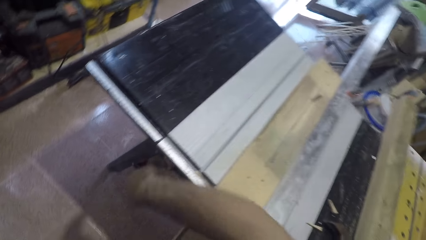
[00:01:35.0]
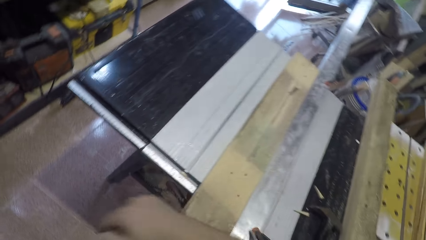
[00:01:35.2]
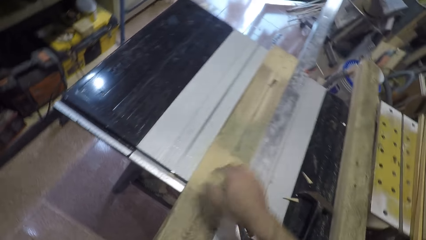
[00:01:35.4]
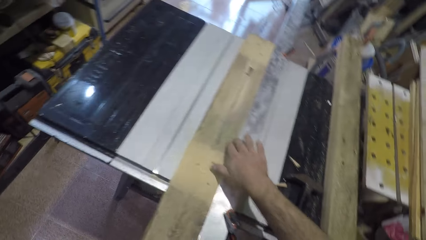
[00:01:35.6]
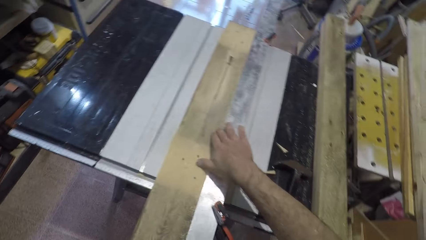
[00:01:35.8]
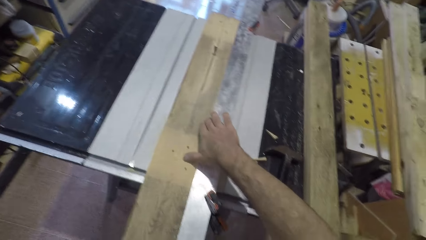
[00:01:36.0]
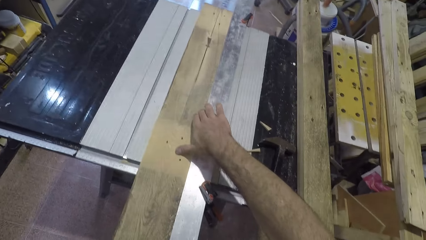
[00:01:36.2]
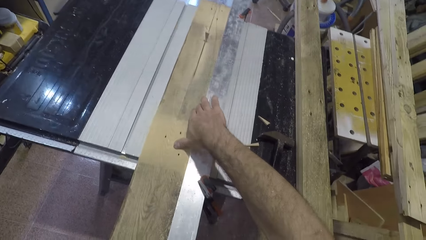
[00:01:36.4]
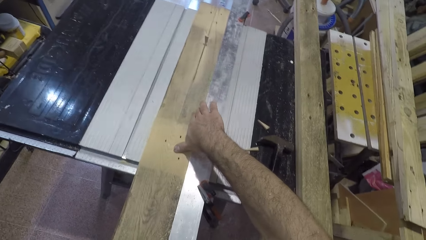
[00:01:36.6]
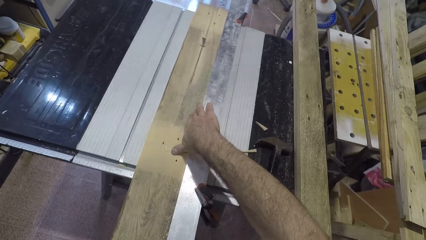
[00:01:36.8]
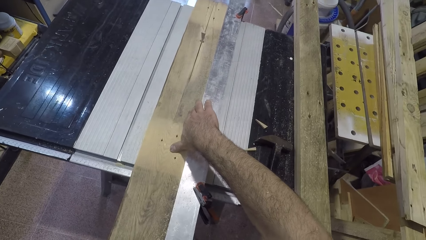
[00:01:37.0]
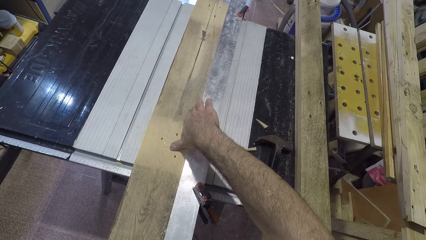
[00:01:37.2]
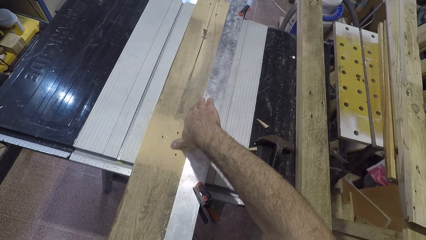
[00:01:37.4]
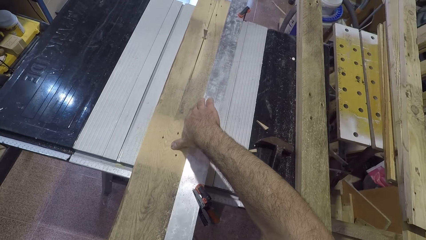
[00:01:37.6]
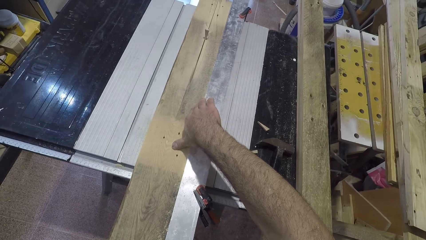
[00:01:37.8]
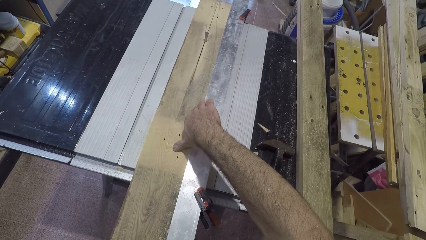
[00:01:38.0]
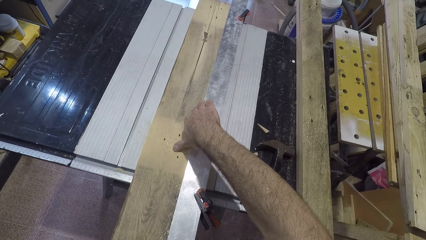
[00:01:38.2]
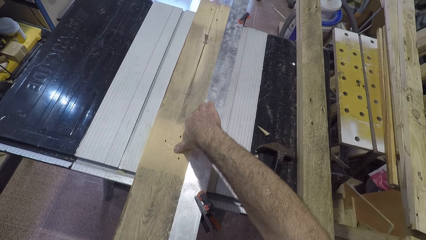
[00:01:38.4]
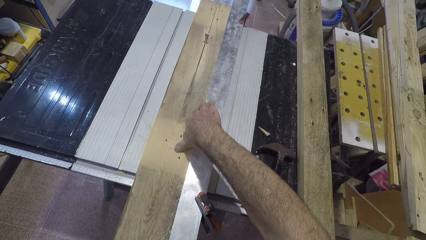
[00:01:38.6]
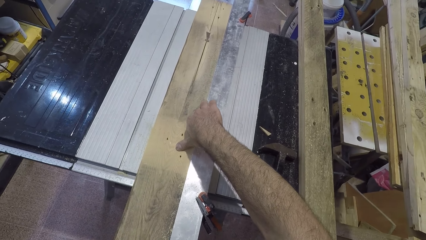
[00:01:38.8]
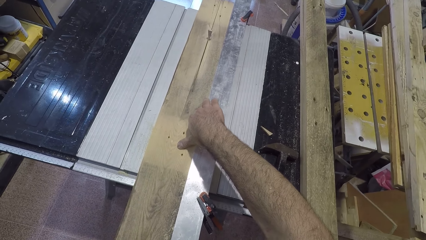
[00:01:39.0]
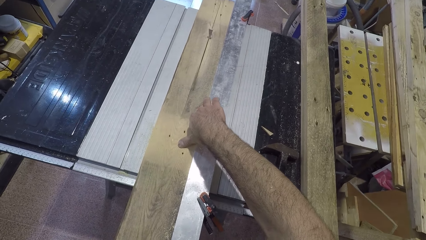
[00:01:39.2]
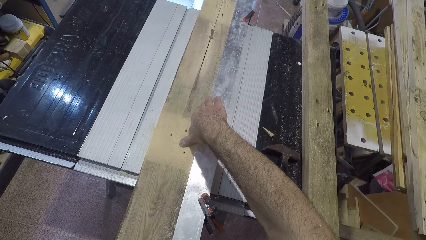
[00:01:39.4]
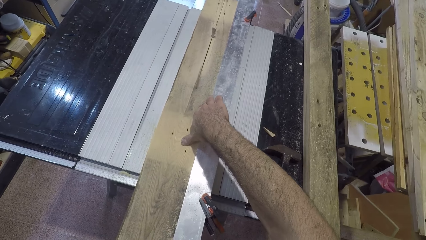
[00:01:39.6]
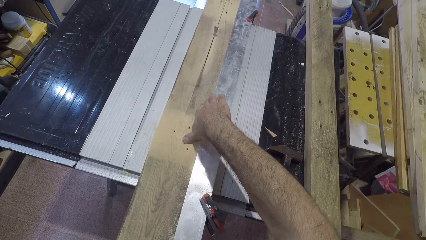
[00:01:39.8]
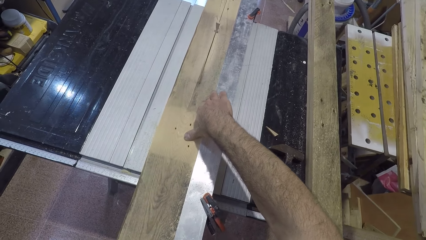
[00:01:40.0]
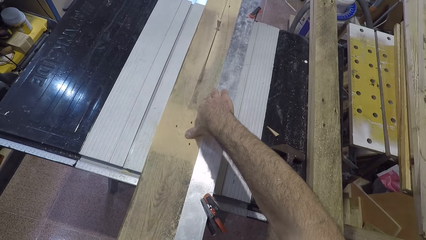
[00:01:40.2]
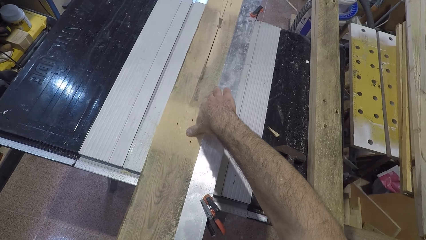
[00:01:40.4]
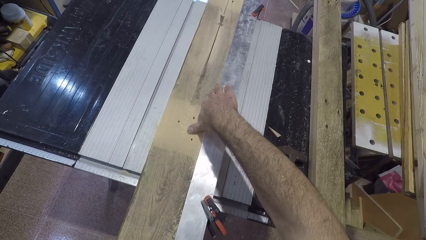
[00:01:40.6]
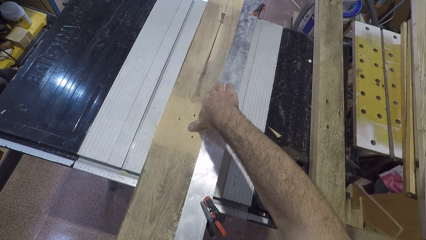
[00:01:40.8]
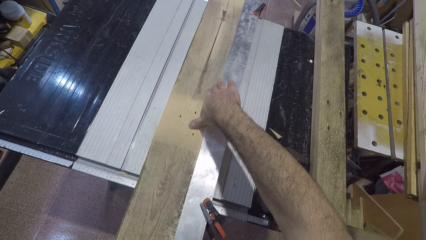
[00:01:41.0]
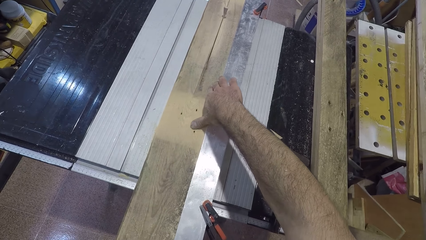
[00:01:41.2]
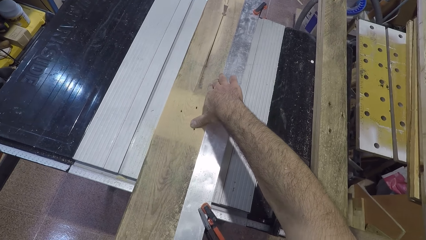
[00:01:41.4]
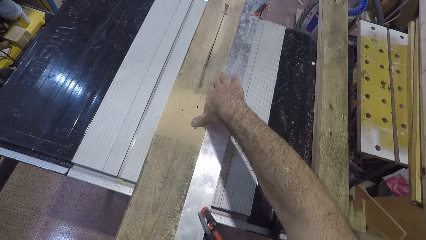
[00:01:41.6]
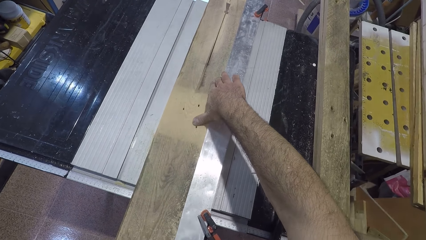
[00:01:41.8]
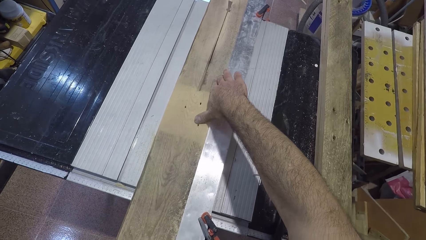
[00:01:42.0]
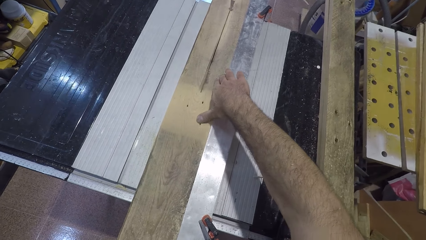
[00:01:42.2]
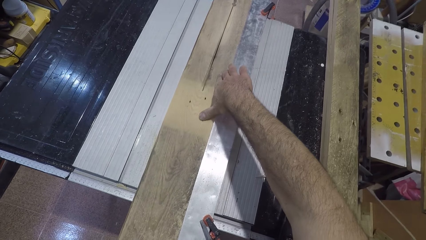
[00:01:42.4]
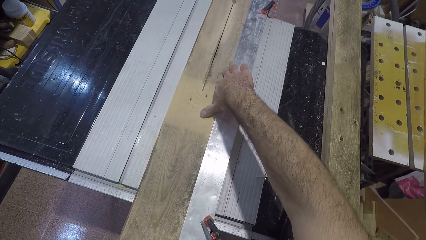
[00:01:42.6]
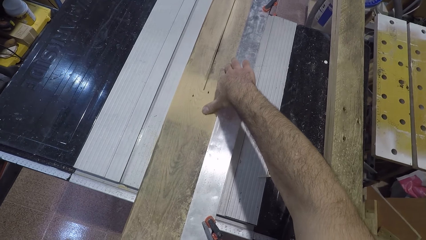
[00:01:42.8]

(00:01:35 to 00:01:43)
The camera wearer lets go of the switch. He cuts the wood with the saw. He places his hand on the wood.

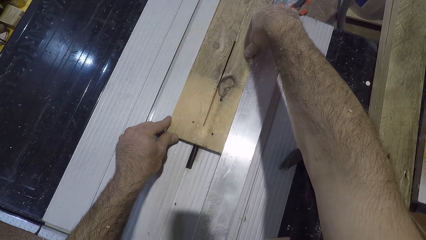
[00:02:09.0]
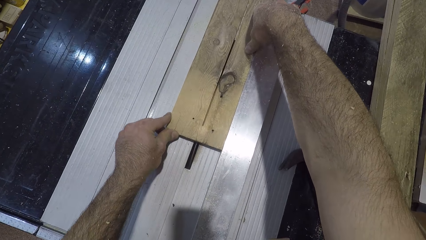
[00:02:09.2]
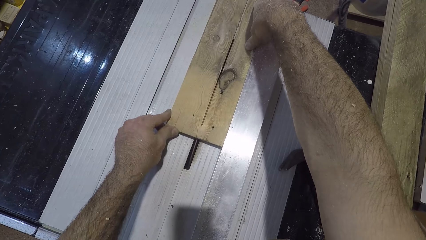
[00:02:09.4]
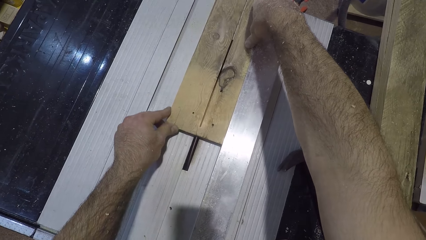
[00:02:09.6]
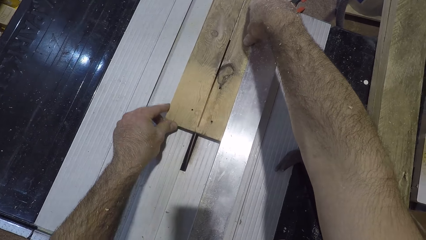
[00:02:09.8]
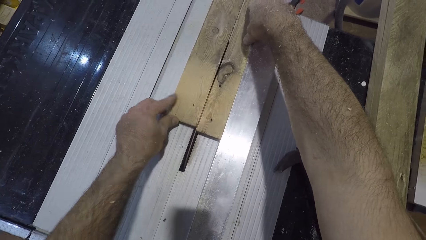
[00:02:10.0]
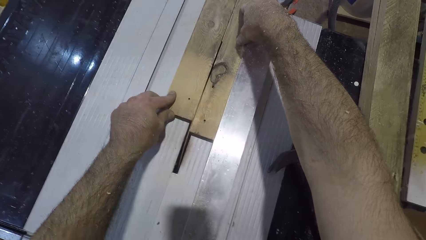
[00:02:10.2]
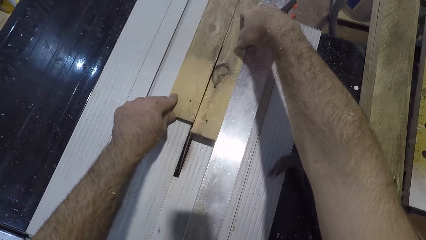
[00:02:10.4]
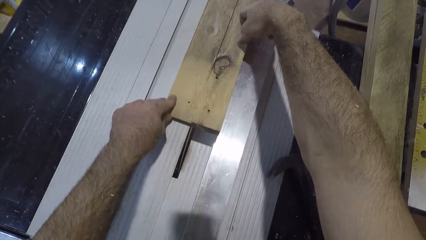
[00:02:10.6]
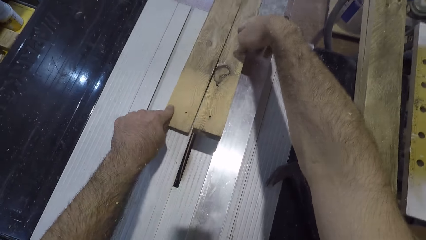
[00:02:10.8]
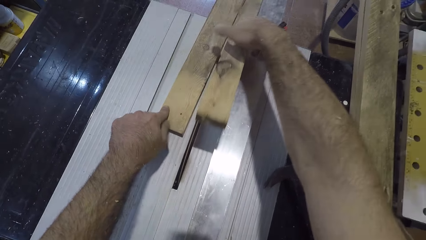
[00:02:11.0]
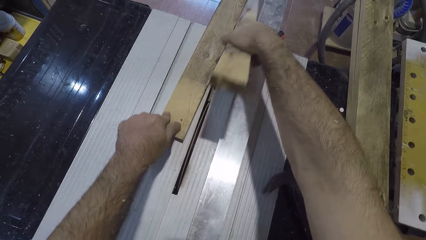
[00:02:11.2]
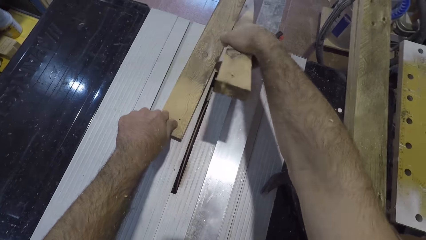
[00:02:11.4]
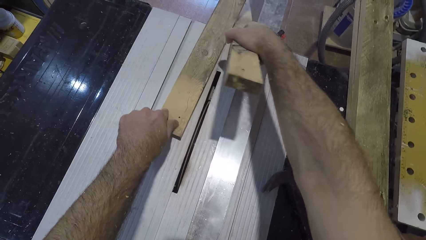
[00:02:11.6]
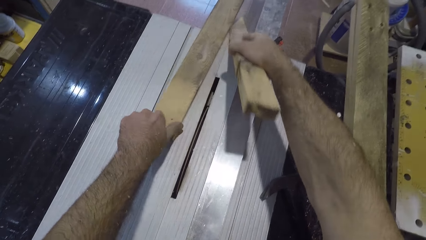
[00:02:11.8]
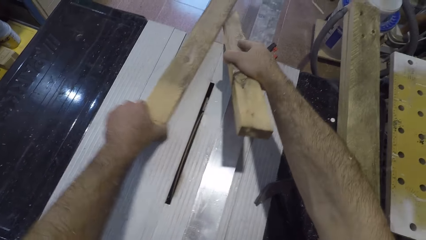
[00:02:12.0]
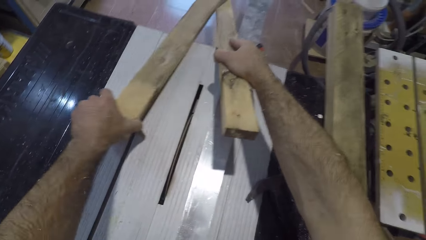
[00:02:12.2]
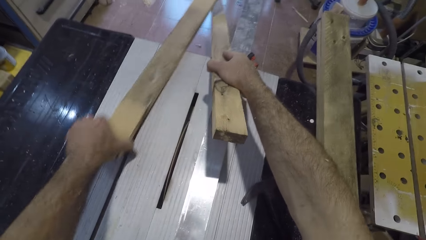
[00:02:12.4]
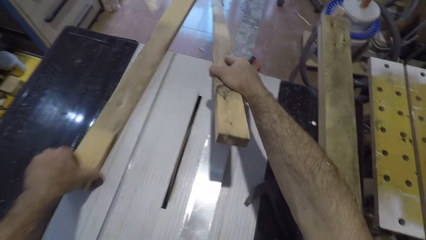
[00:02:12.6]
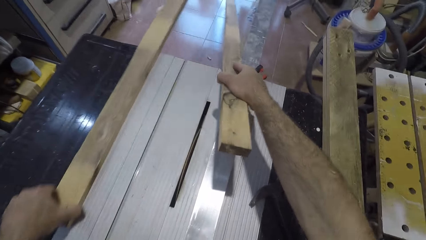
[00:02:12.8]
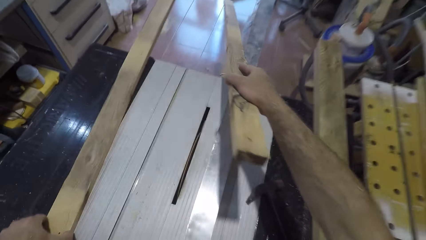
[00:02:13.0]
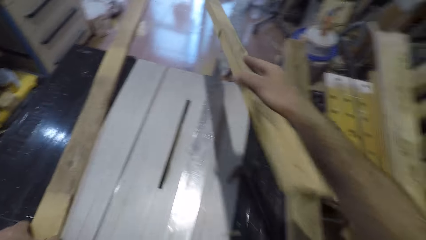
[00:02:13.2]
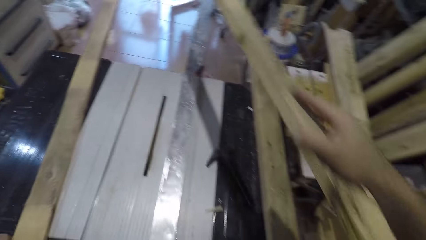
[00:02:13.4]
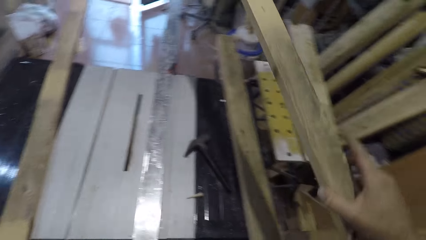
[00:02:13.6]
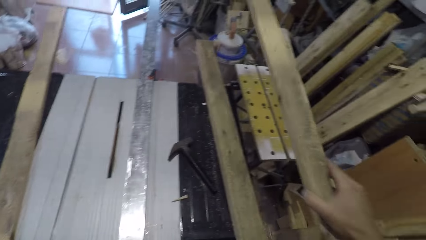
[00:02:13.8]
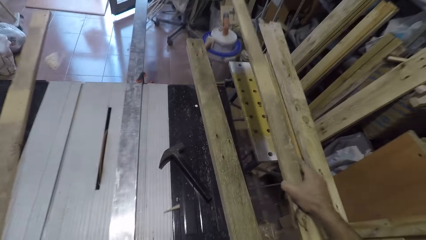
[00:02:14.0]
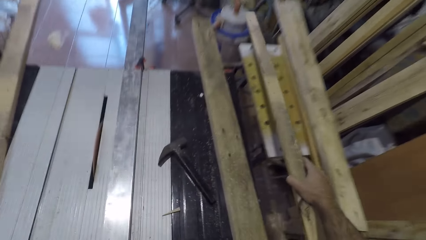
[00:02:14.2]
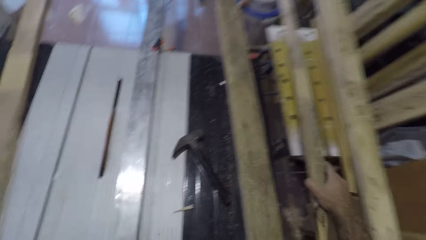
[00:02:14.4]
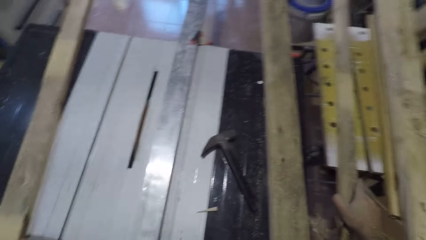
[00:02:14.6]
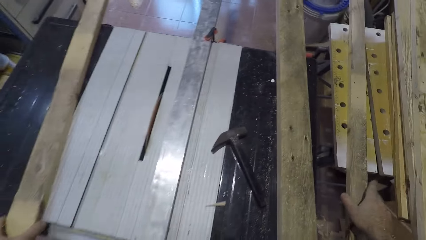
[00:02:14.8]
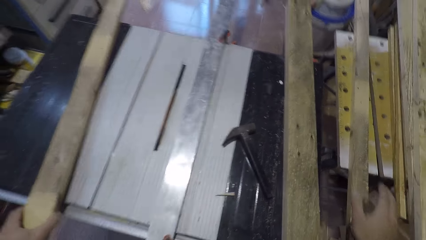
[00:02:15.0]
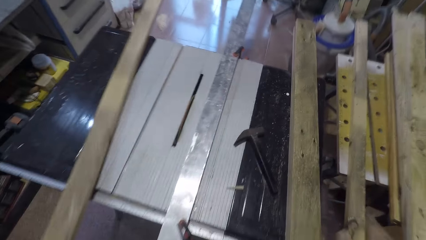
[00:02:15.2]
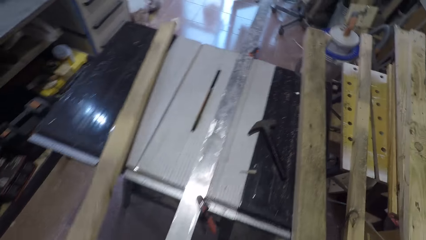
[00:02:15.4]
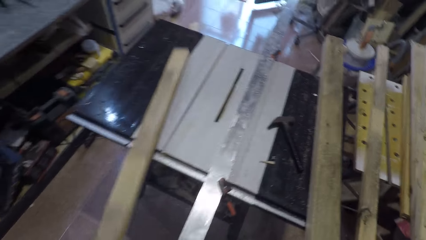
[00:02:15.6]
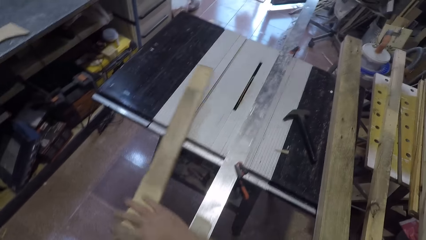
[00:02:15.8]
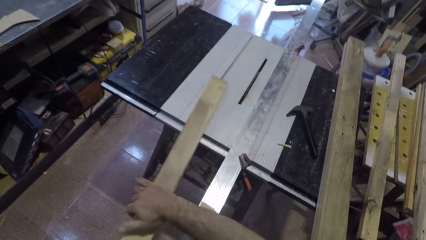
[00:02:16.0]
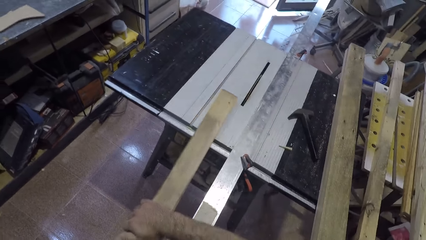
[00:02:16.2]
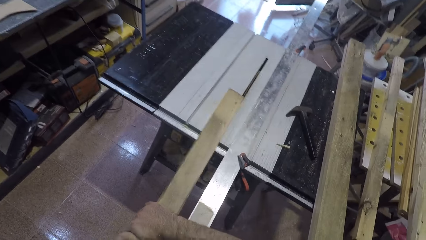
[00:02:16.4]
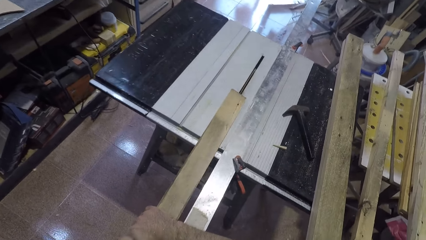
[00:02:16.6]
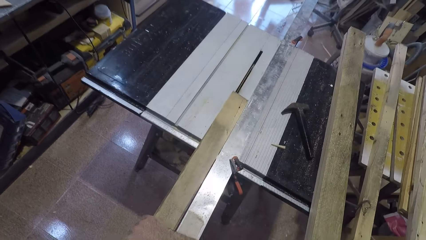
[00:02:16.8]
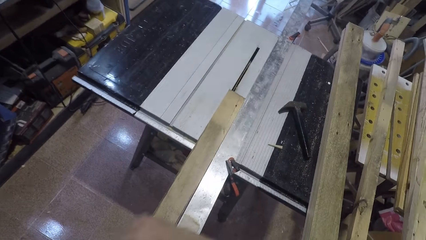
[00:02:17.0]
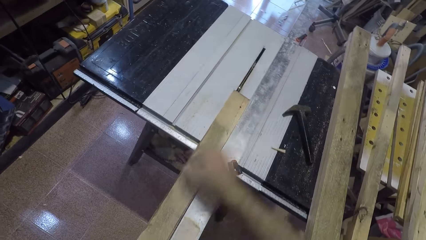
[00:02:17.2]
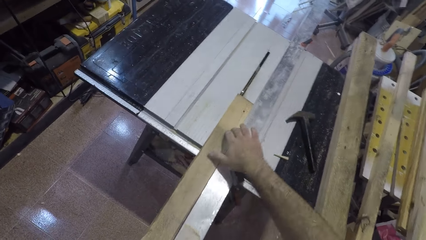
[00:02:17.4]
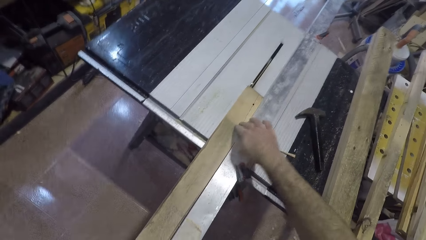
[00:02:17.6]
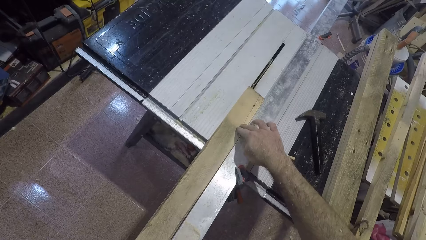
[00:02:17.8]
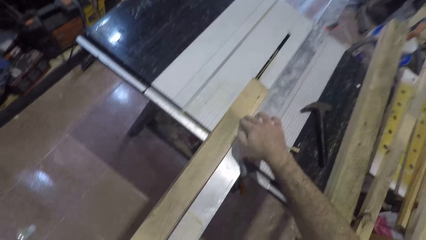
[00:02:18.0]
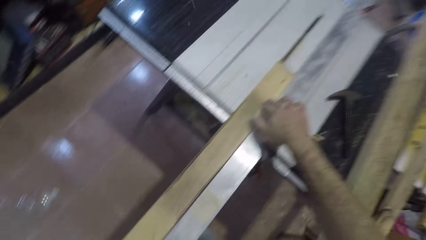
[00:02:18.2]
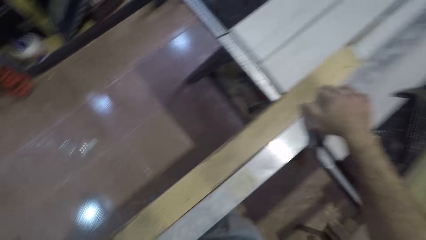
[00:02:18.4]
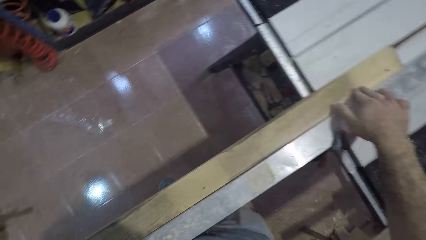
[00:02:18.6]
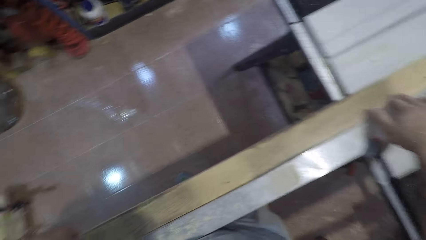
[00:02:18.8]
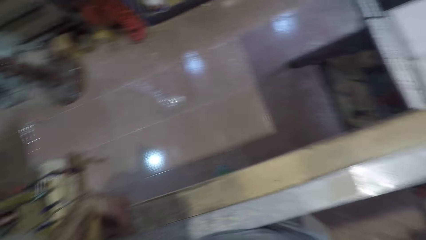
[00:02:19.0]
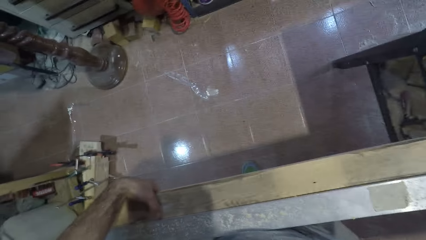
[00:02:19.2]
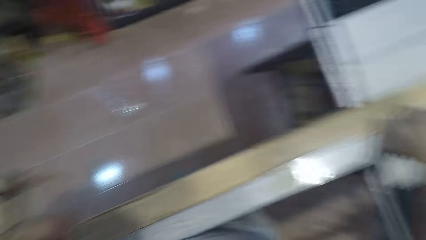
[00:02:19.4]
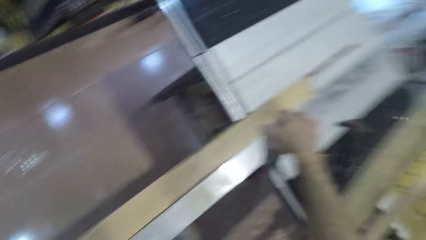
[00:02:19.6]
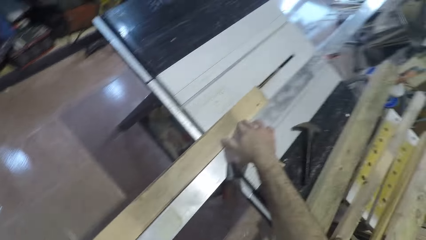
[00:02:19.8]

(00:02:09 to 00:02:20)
The camera wearer picks the wood pieces. He pushes the wood to the side. He lifts one piece of wood with his right hand. He drops the piece of wood on the table with his right hand. He lets go of the wood. He moves the other piece of wood towards him with his left hand. He holds the wood with both his hands. He places the wood on the table. He cuts the piece of wood with the saw. He moves his hand towards the edge of the wood. He looks around.
